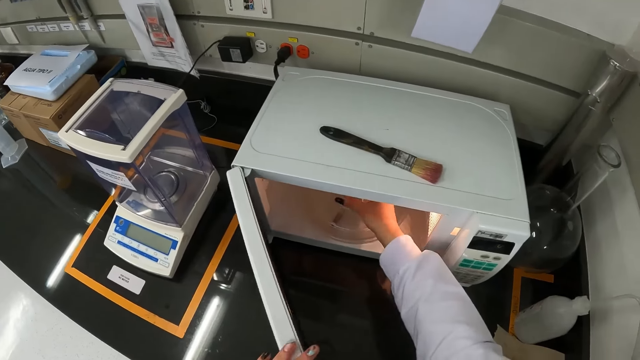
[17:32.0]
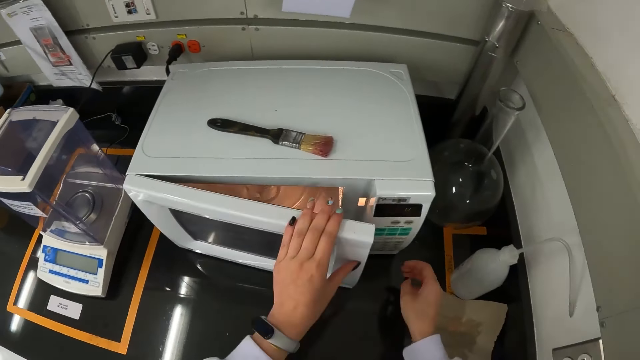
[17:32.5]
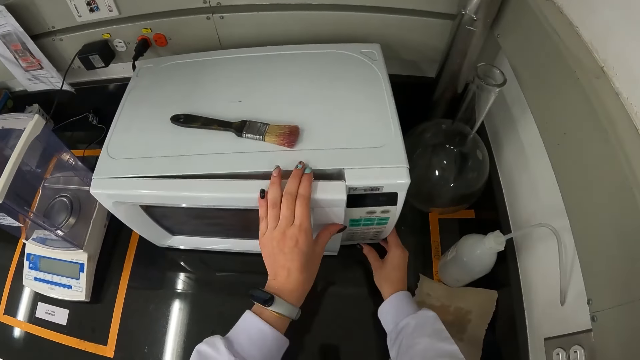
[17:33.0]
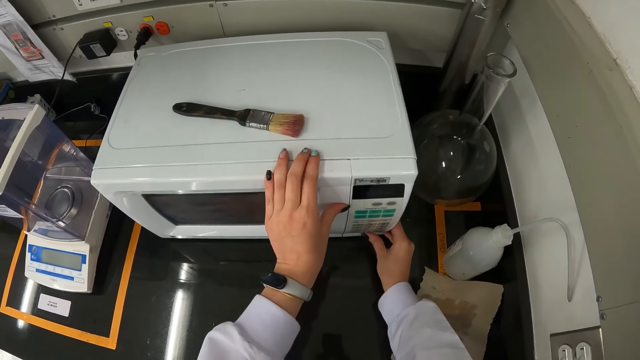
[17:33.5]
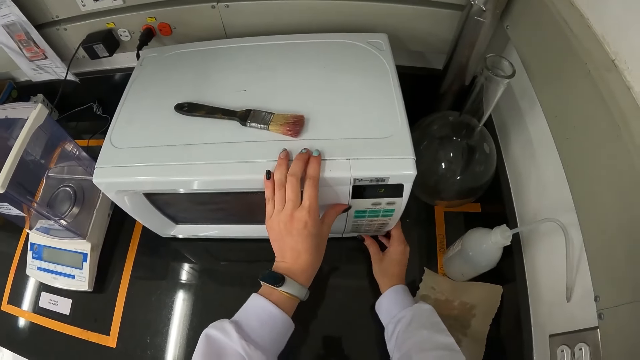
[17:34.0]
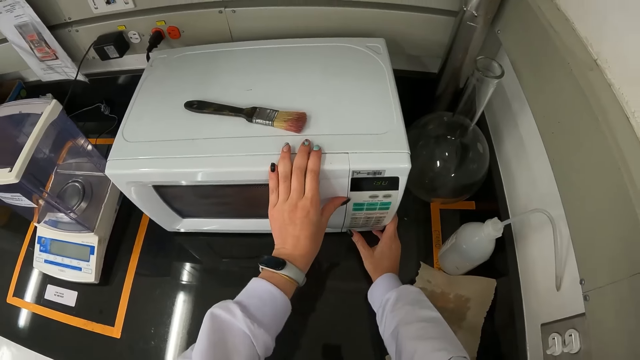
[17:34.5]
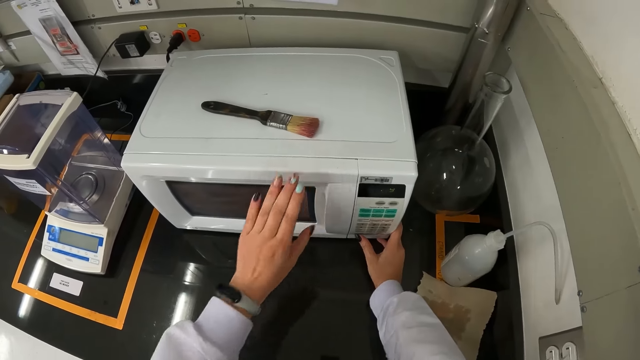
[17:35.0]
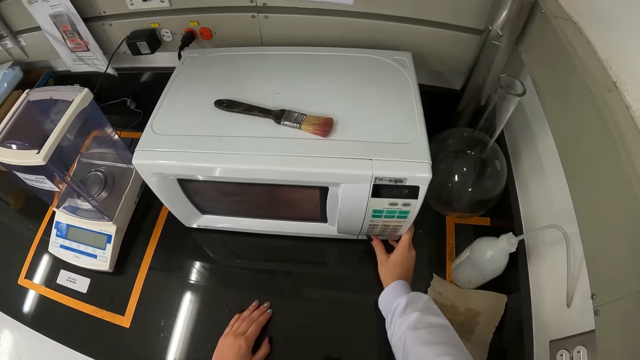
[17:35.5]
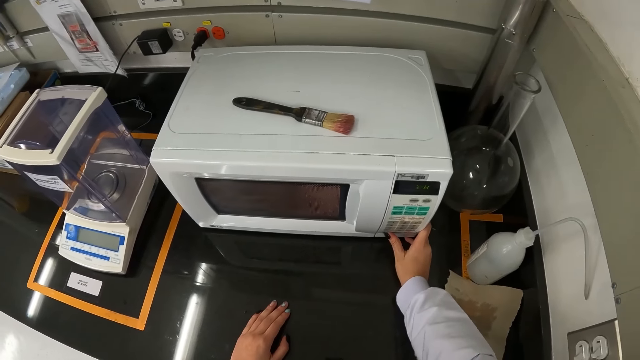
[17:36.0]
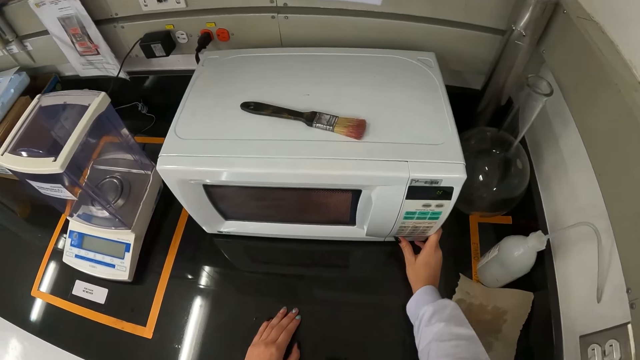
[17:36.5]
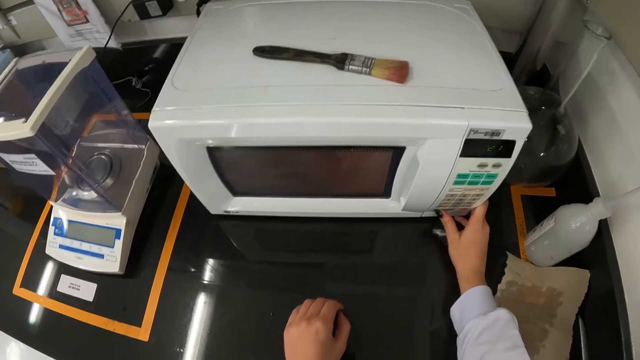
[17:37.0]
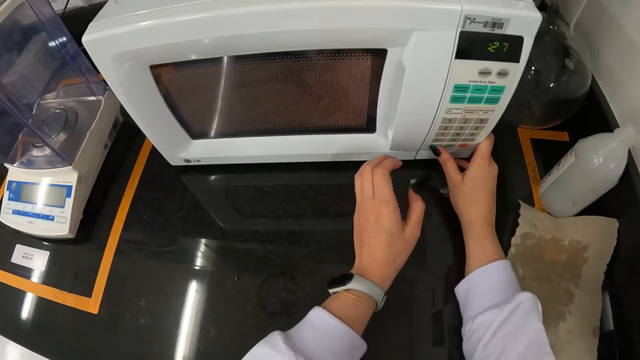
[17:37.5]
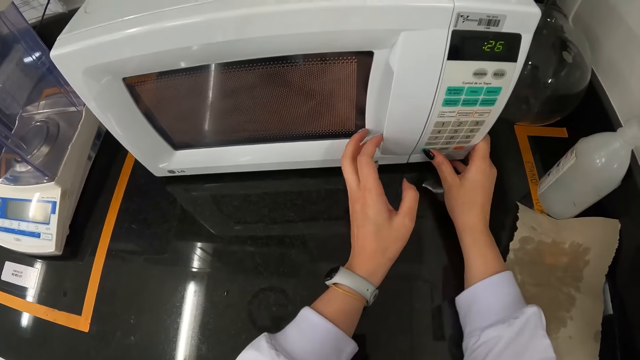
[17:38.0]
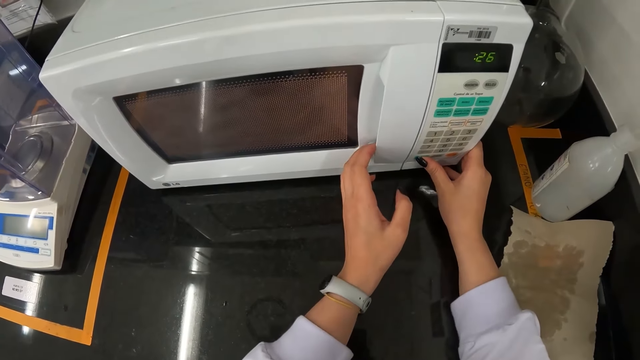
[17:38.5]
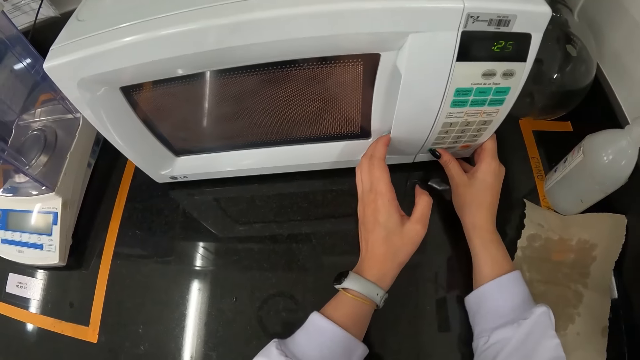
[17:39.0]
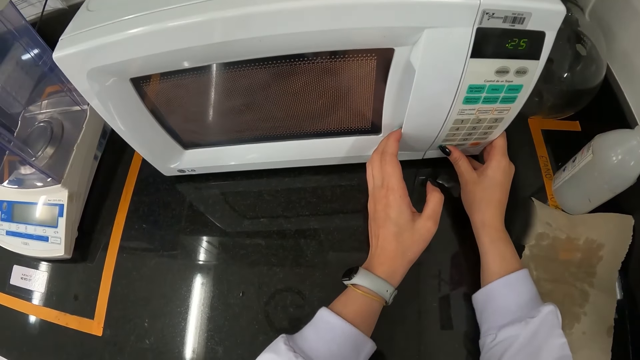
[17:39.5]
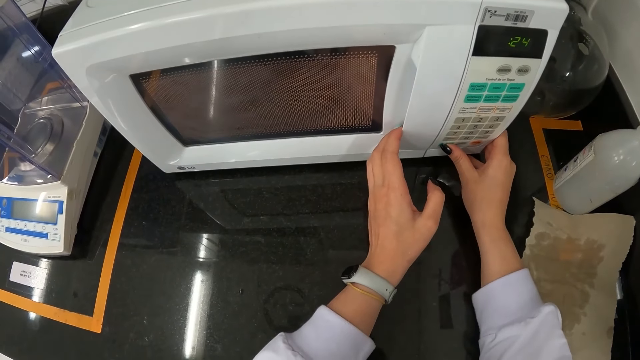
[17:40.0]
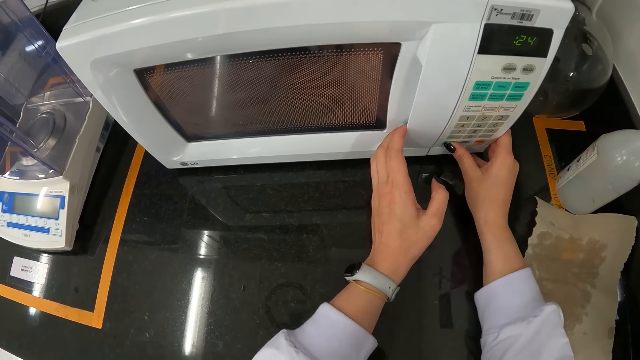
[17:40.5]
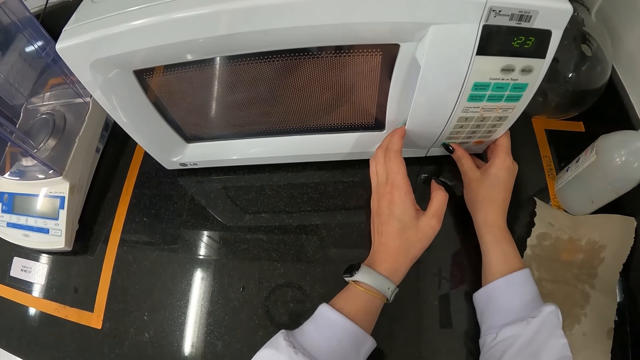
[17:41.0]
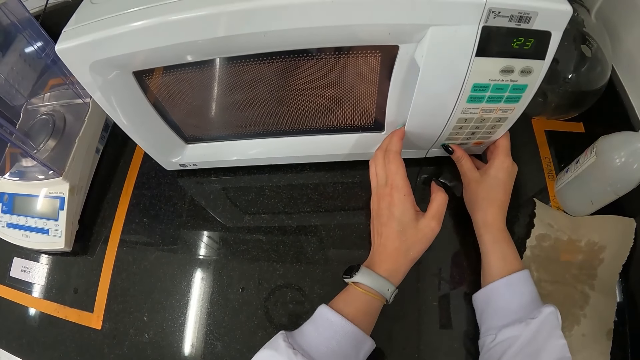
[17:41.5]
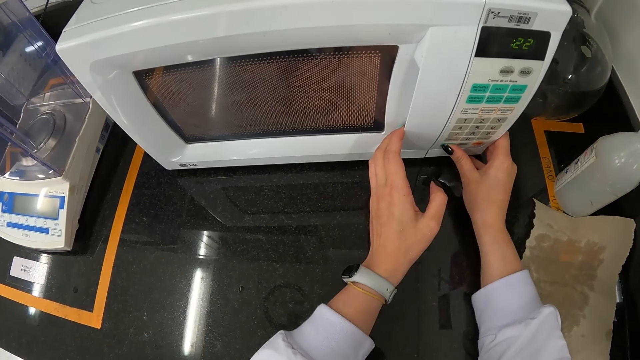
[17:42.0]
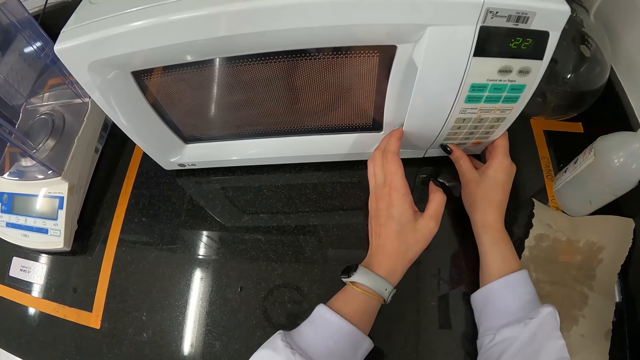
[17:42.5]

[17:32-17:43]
The camera wearer closes the microwave with her left hand. She removes her right hand from the microwave. She presses a button on the microwave with her right thumb. She starts the microwave. She presses a button on the microwave with her right thumb again. She looks around, stares at the microwave.

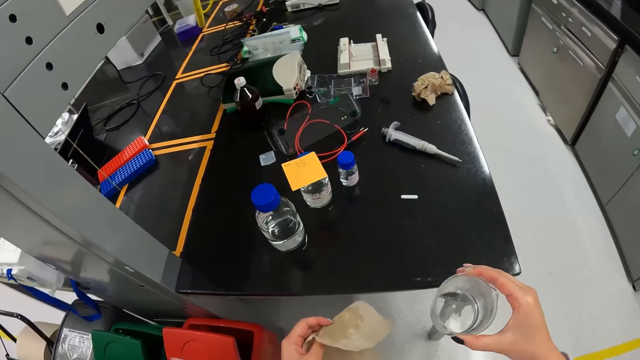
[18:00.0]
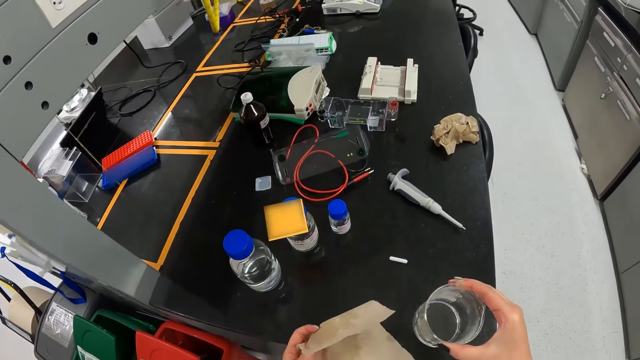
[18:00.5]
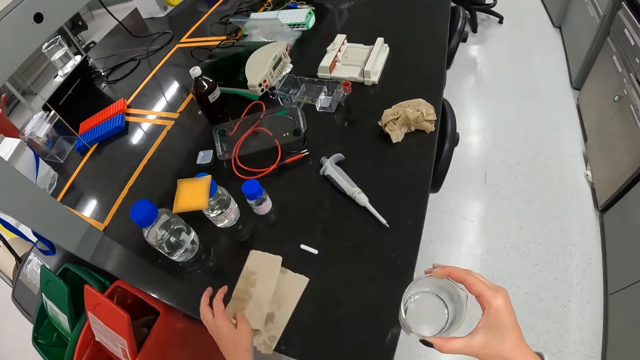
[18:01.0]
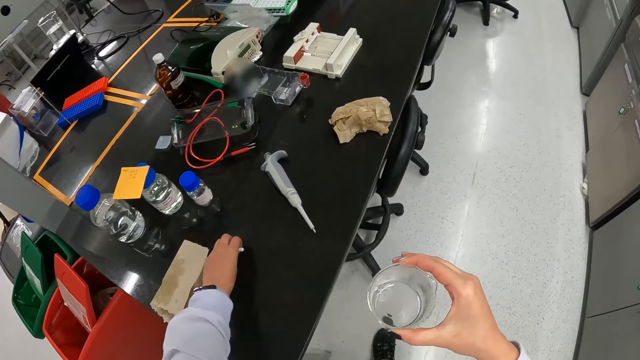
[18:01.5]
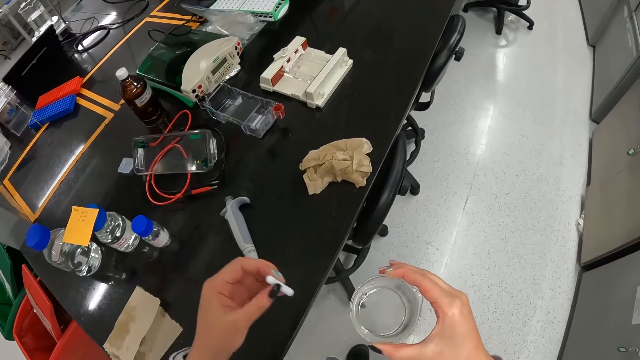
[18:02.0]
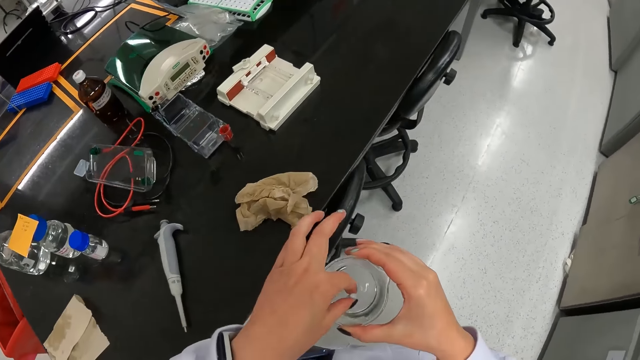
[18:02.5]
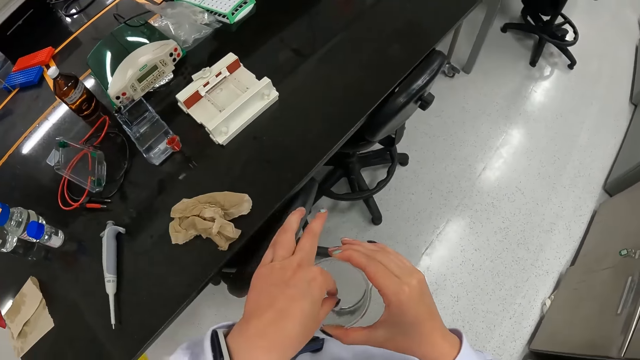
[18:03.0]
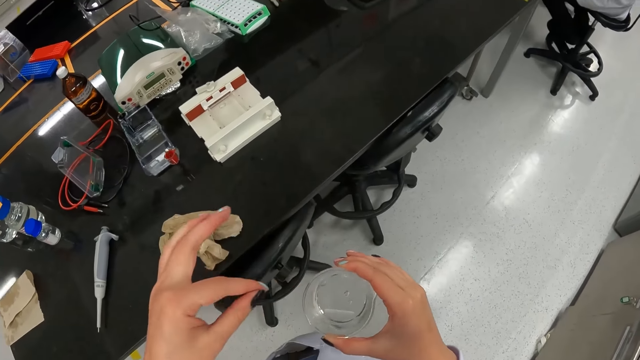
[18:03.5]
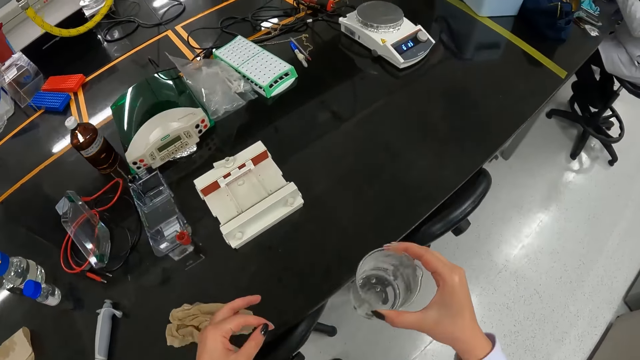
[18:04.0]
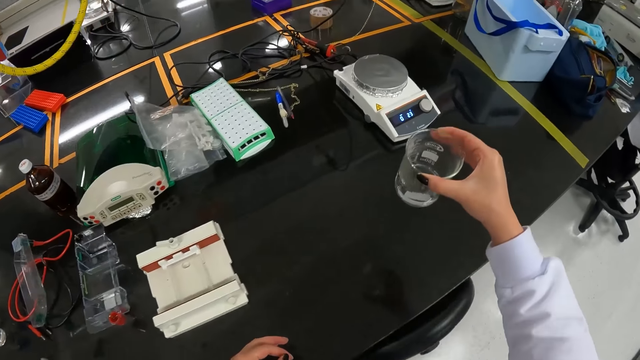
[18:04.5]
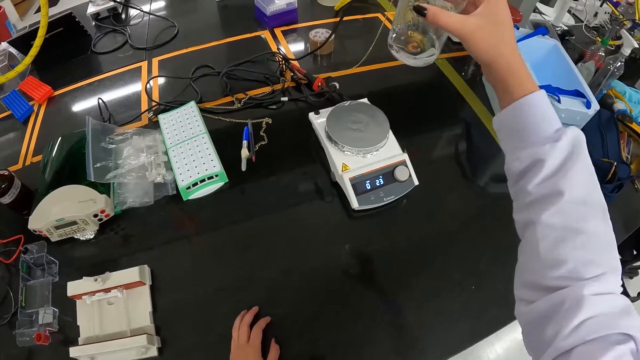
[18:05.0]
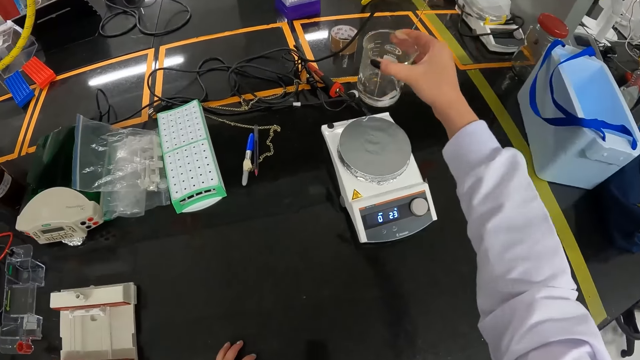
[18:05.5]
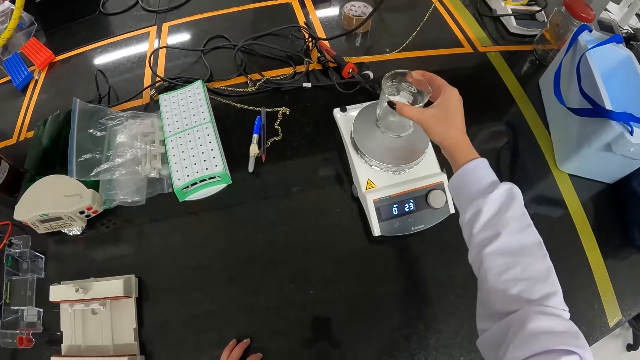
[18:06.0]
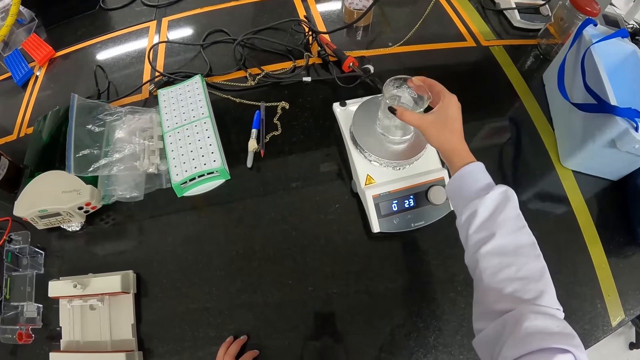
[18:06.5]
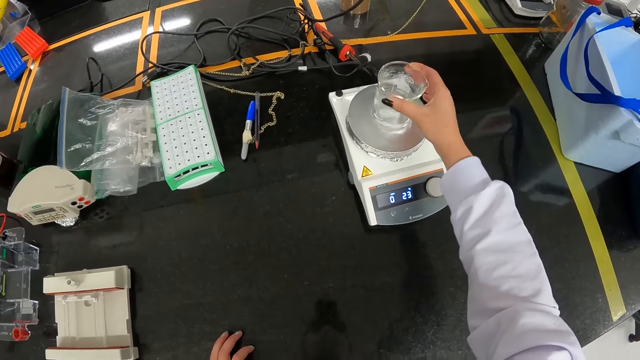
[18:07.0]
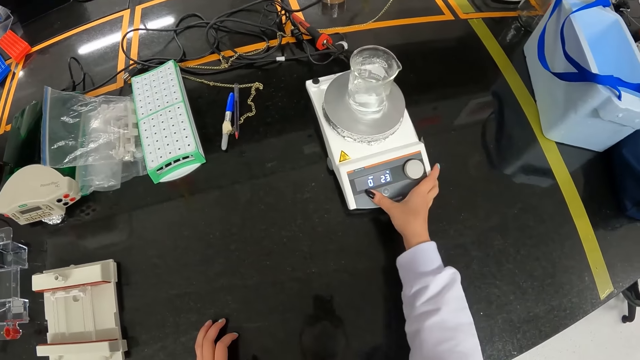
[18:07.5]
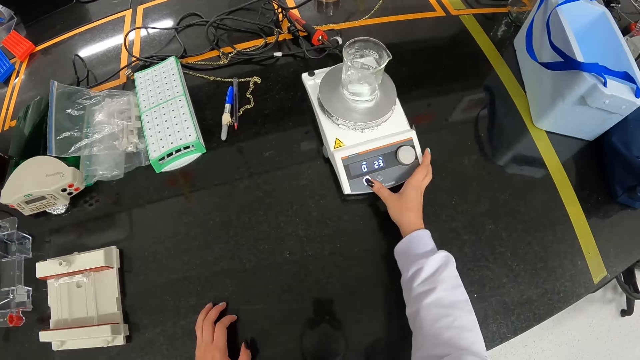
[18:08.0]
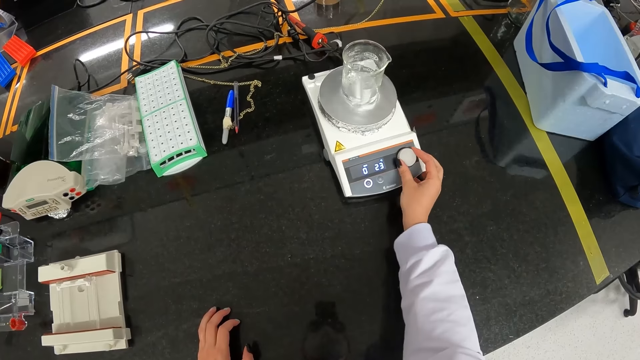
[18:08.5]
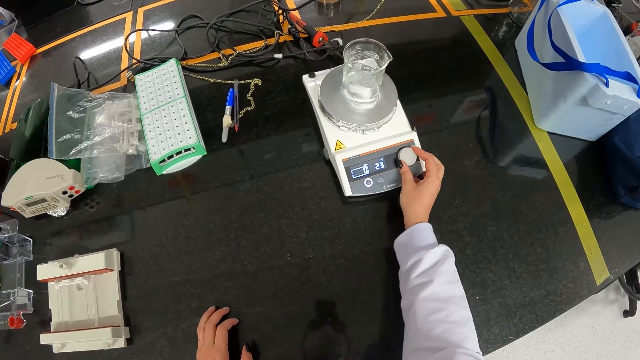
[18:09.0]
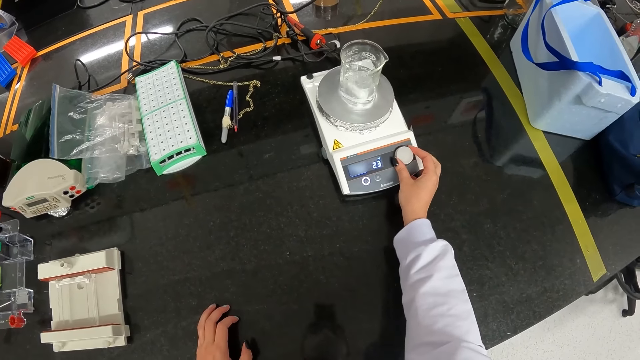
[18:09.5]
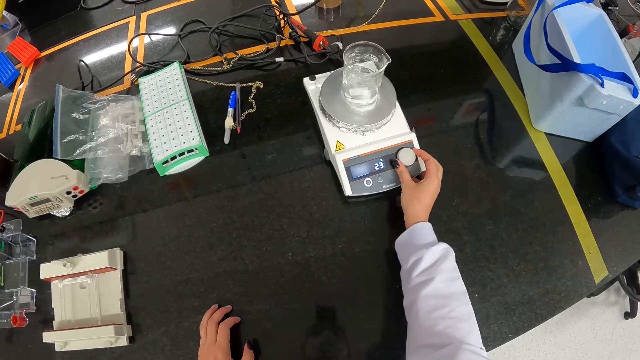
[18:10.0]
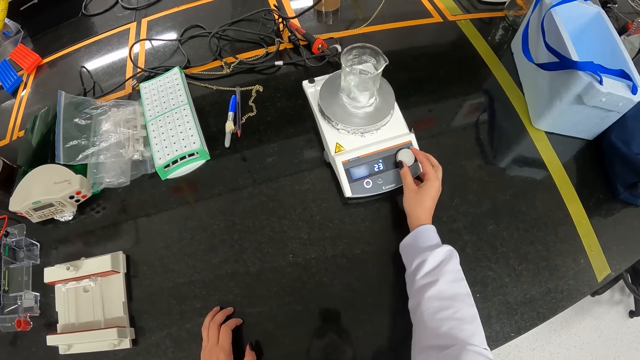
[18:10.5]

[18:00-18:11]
The camera wearer drops the reuse paper on the laboratory table with her left hand. She takes a thermometer or tube on the laboratory table with her left hand. She touches the reagent in the beaker with the thermometer in her left hand. She drops the thermometer on the laboratory table with her left hand. She drops the beaker on a precision balance on the laboratory table with her right hand. She presses a button on the precision balance with her right thumb. She turns the controller of the precision balance with her right hand.
